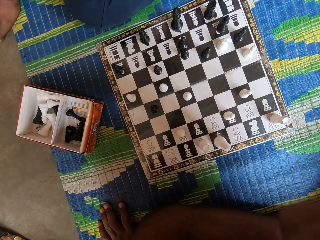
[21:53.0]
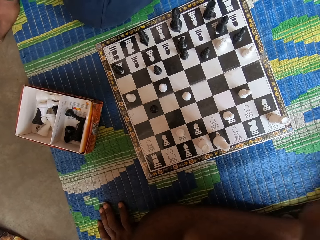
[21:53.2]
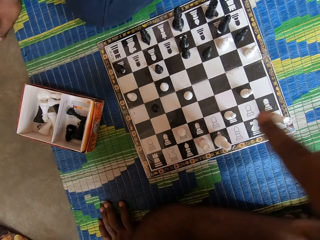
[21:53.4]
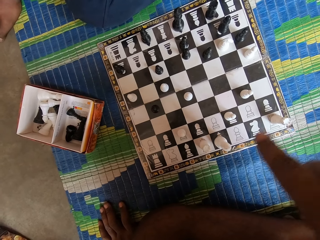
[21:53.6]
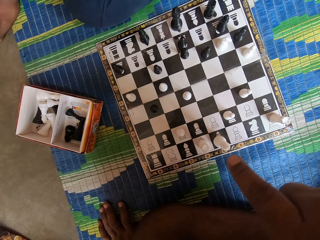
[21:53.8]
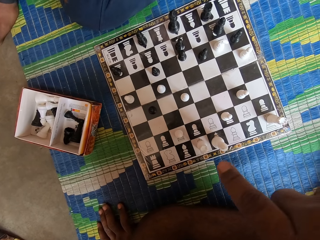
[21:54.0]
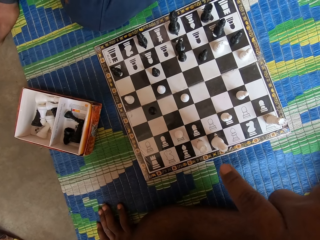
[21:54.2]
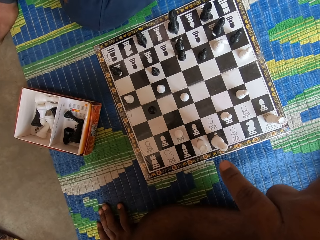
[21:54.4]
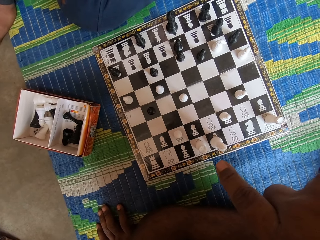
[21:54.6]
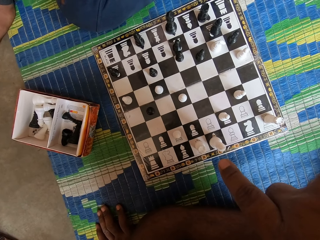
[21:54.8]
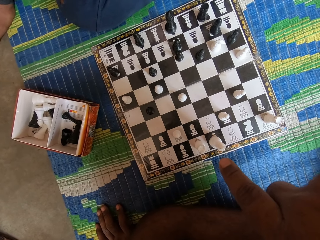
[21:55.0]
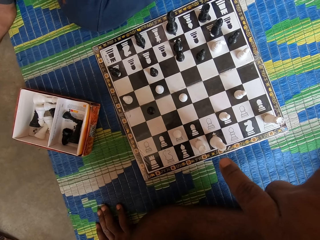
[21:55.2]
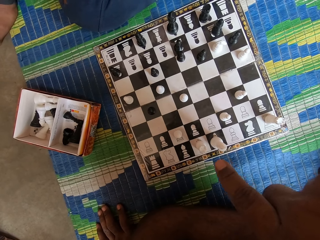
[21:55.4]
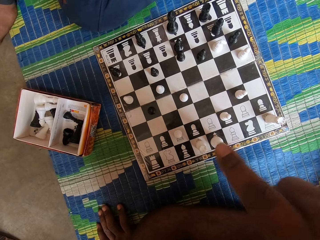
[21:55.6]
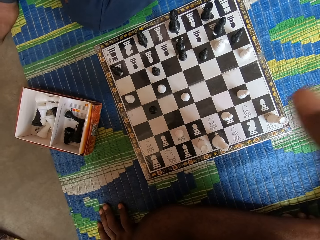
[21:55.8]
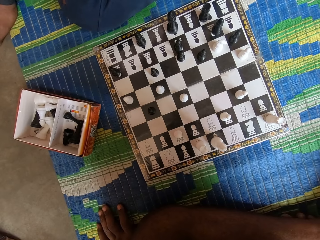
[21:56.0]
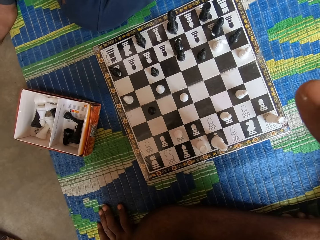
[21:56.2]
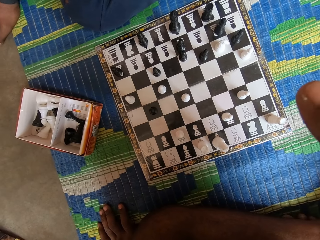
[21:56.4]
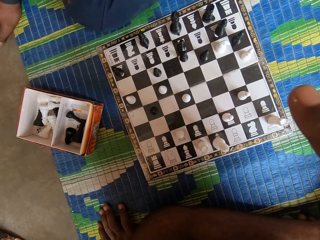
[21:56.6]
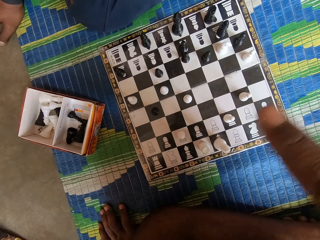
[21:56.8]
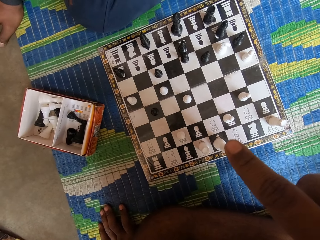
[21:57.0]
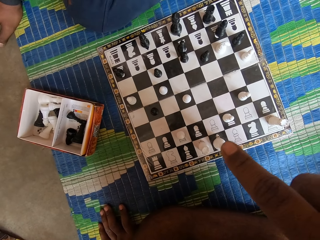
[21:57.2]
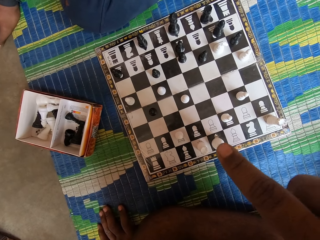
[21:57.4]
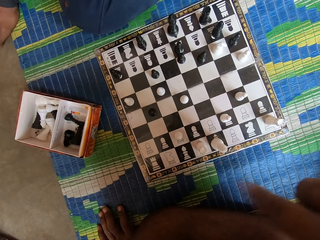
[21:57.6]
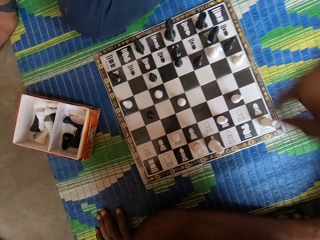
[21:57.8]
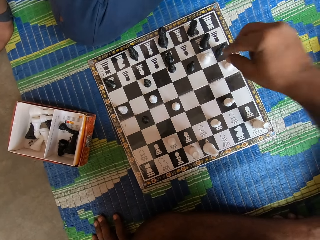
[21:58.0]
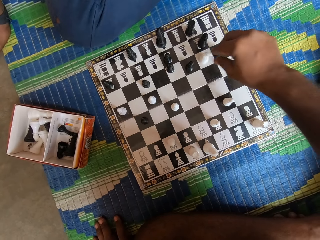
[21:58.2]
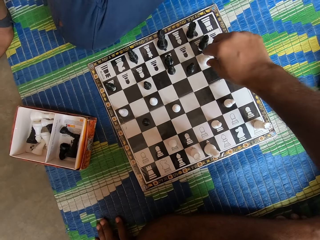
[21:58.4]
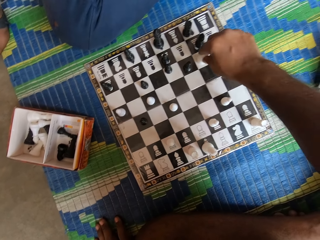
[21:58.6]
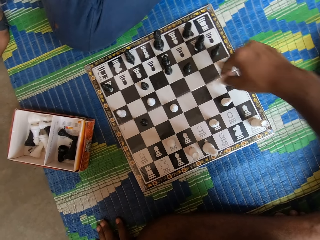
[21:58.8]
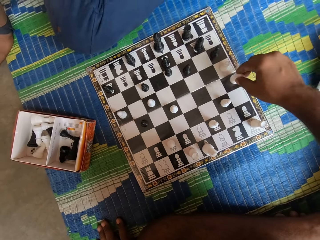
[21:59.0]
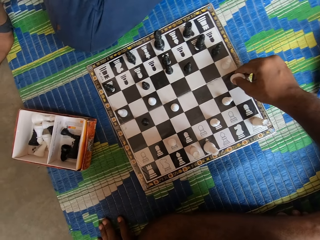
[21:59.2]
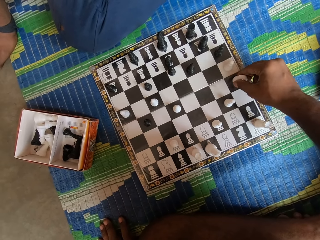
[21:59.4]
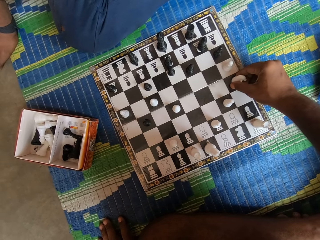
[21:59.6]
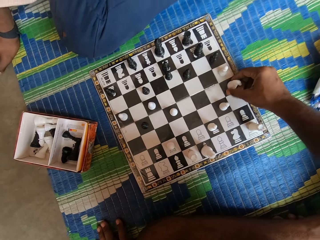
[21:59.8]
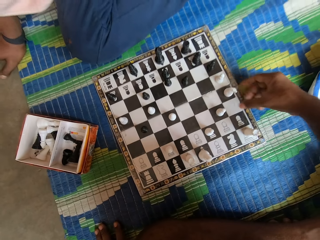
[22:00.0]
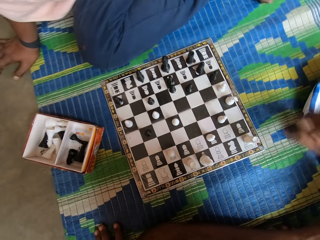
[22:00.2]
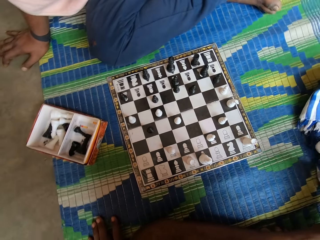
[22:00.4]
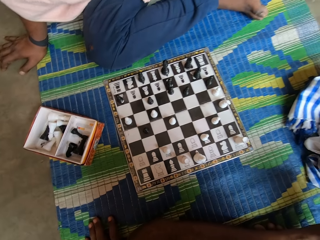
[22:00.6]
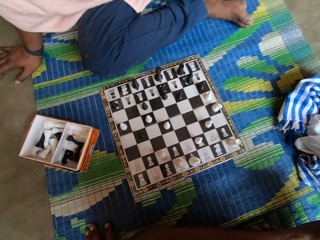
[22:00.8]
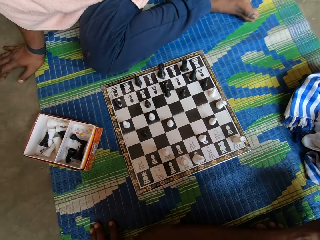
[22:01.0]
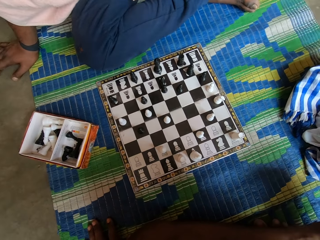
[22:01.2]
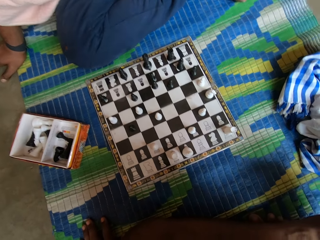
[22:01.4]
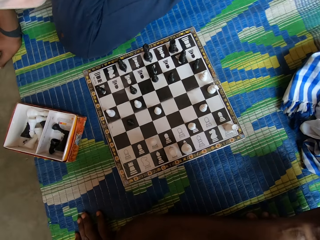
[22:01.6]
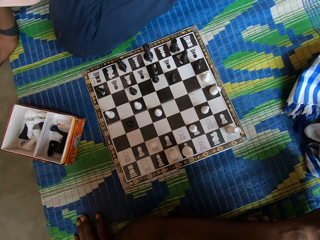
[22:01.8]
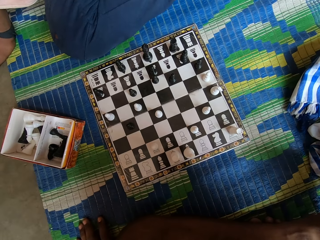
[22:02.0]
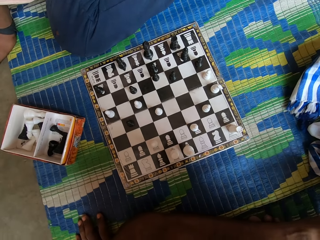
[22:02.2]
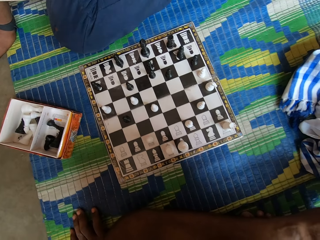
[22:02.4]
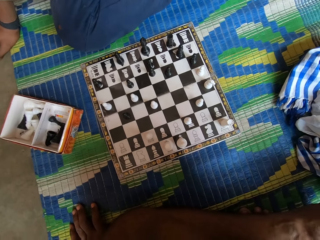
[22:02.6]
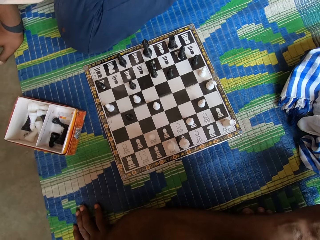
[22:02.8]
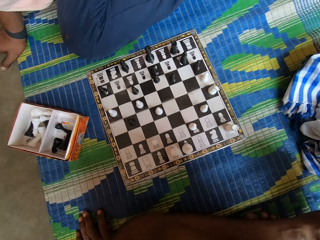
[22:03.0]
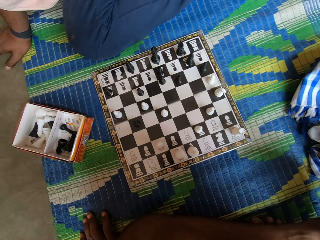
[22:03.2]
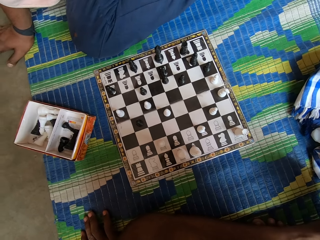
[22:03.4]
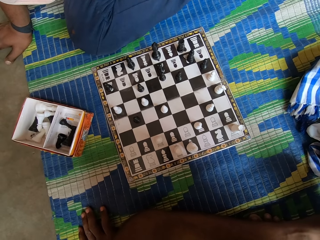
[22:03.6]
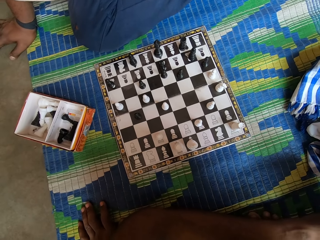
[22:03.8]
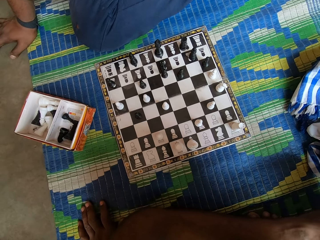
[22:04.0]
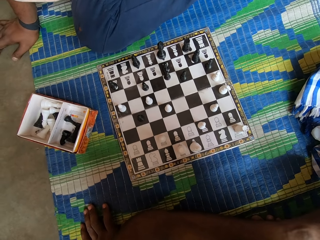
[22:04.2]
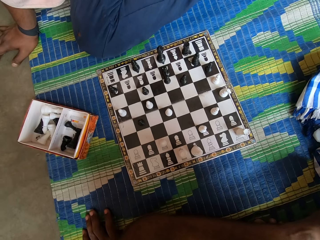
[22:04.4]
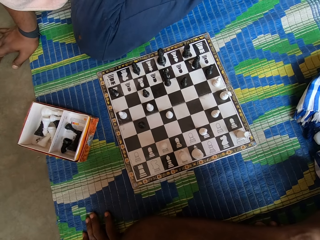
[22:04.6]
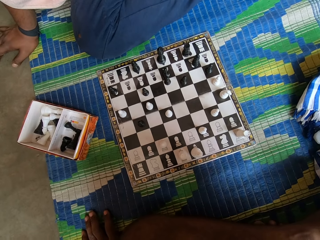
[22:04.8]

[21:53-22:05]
The camera wearer moves the chess board. They move a chess piece.

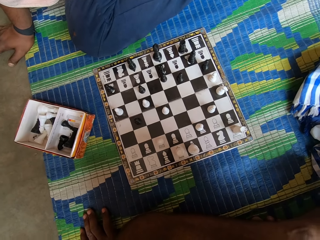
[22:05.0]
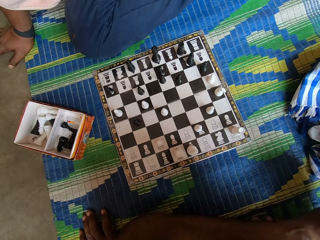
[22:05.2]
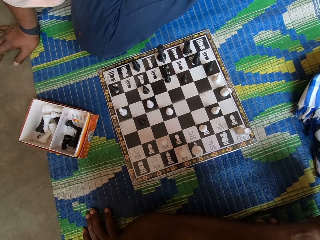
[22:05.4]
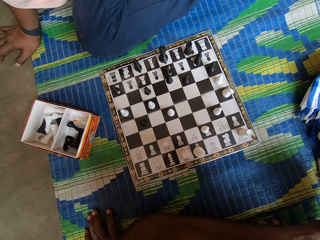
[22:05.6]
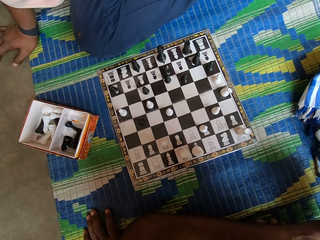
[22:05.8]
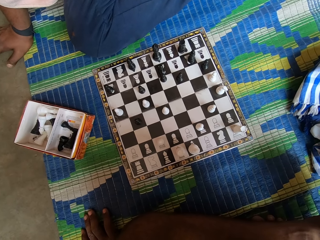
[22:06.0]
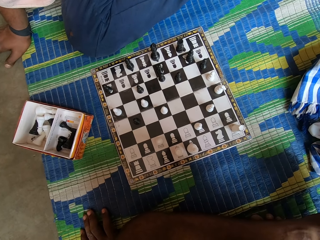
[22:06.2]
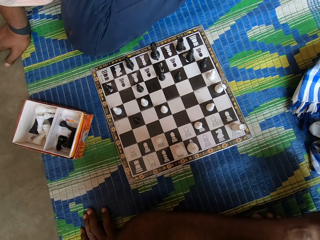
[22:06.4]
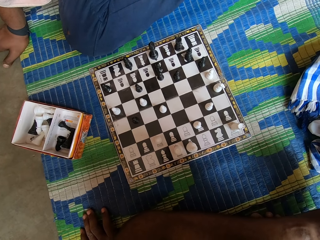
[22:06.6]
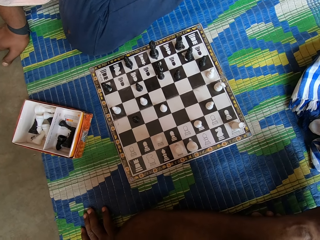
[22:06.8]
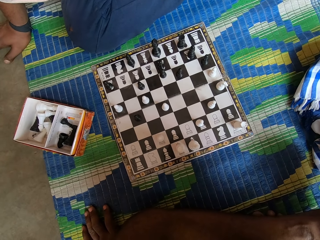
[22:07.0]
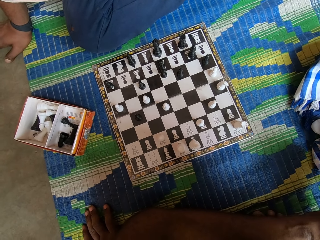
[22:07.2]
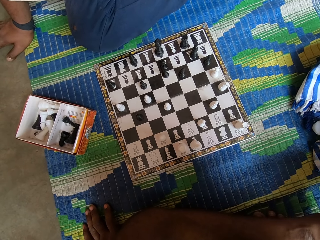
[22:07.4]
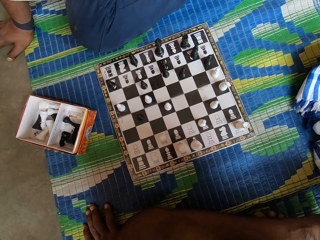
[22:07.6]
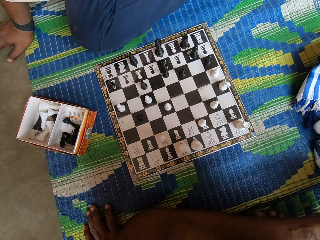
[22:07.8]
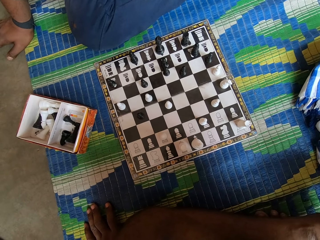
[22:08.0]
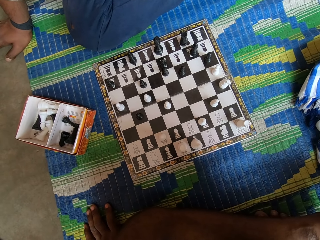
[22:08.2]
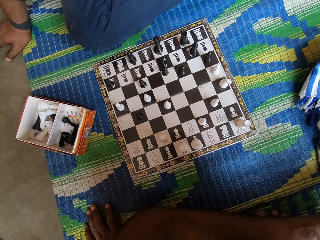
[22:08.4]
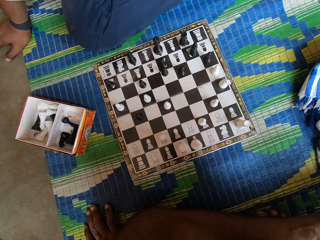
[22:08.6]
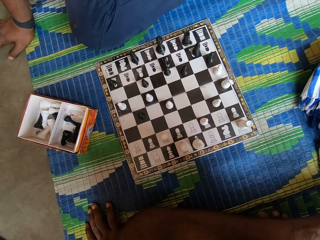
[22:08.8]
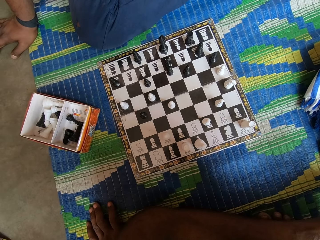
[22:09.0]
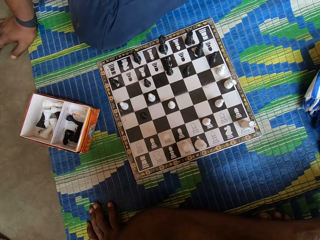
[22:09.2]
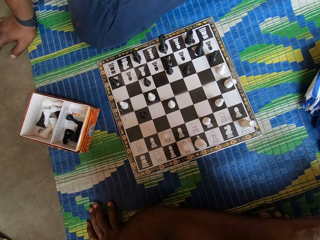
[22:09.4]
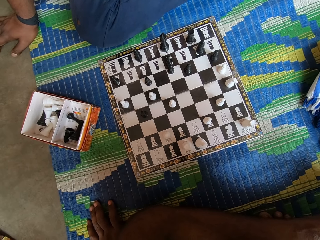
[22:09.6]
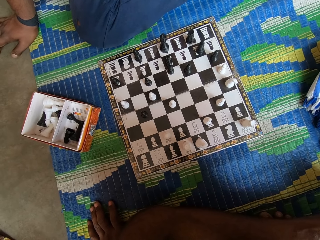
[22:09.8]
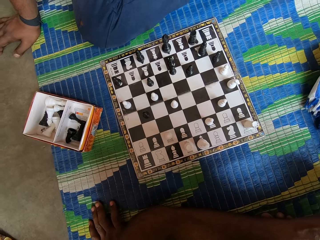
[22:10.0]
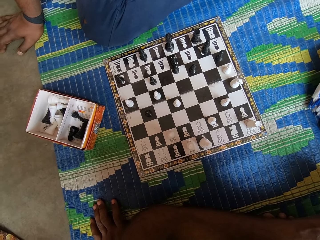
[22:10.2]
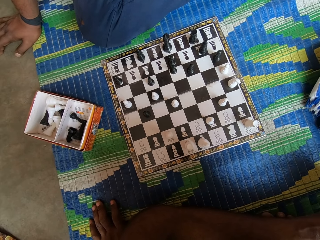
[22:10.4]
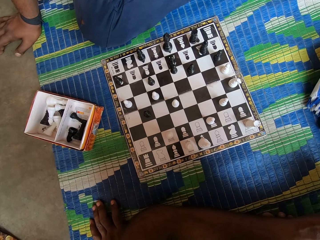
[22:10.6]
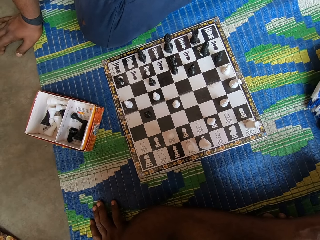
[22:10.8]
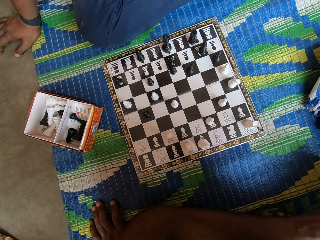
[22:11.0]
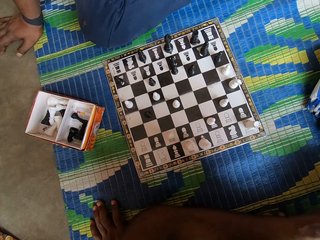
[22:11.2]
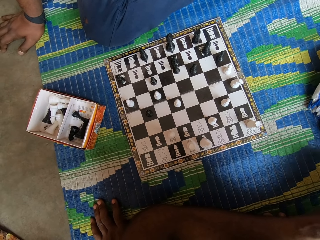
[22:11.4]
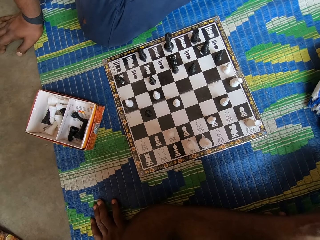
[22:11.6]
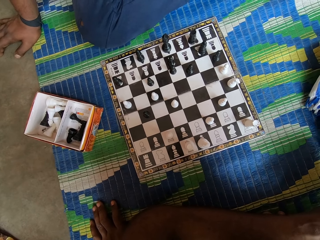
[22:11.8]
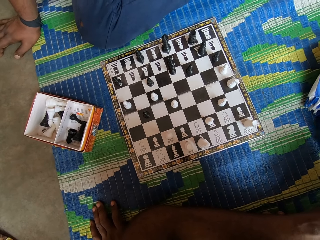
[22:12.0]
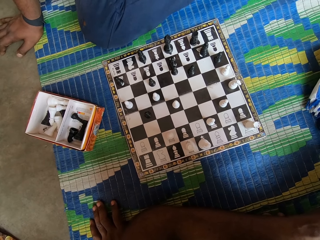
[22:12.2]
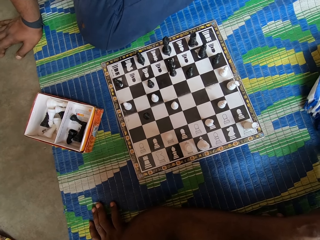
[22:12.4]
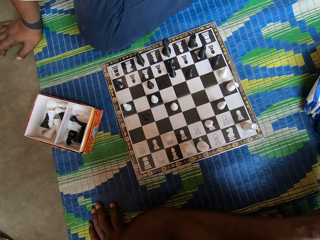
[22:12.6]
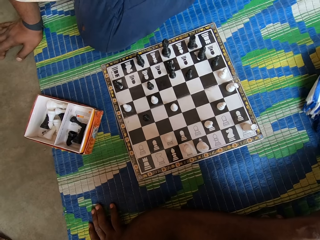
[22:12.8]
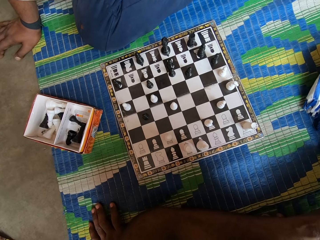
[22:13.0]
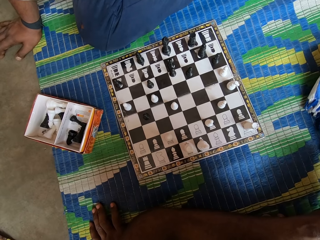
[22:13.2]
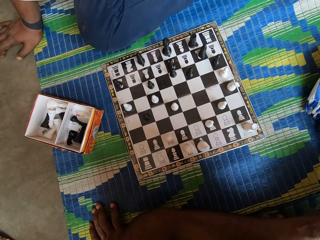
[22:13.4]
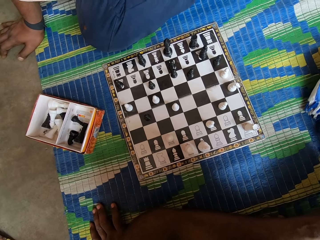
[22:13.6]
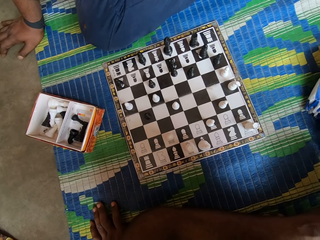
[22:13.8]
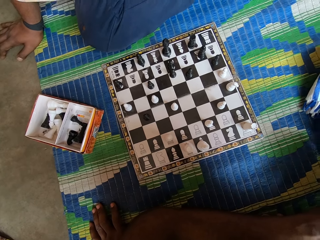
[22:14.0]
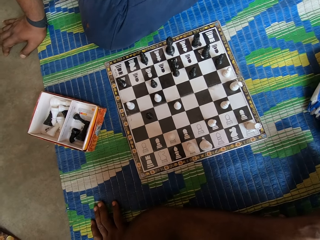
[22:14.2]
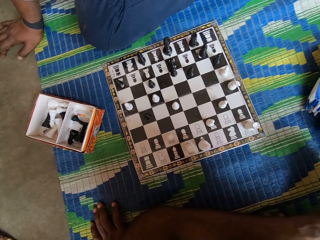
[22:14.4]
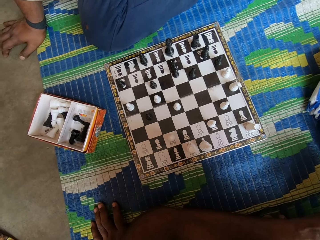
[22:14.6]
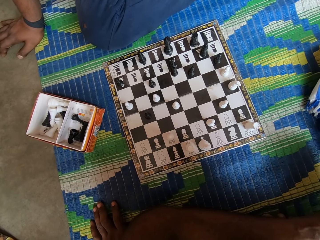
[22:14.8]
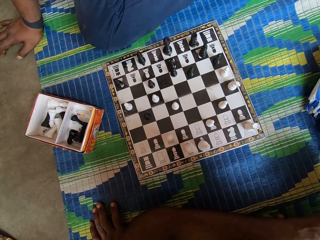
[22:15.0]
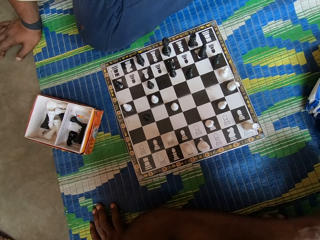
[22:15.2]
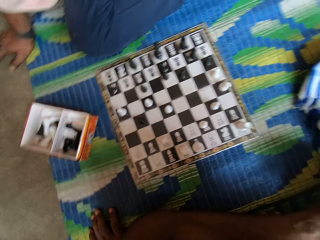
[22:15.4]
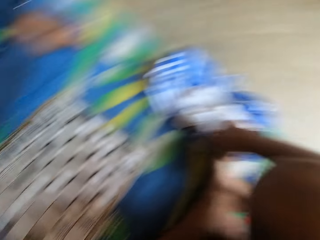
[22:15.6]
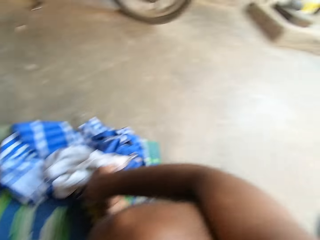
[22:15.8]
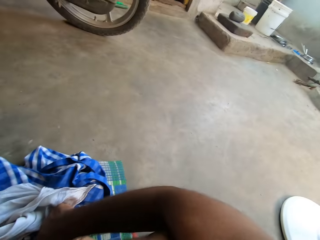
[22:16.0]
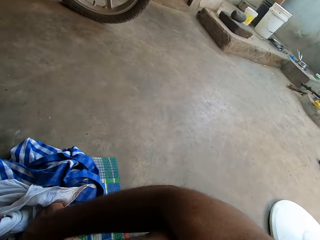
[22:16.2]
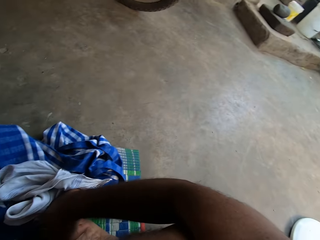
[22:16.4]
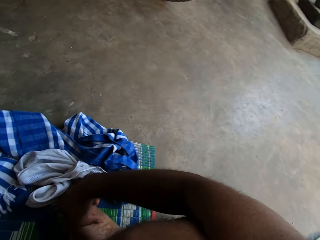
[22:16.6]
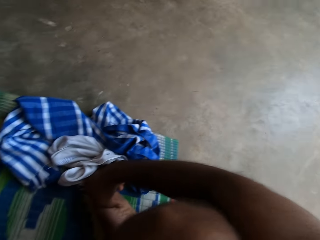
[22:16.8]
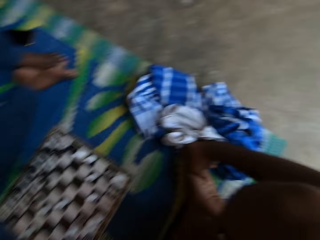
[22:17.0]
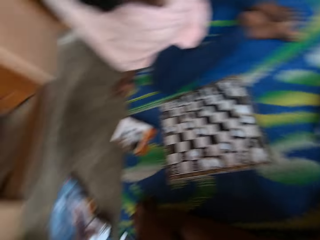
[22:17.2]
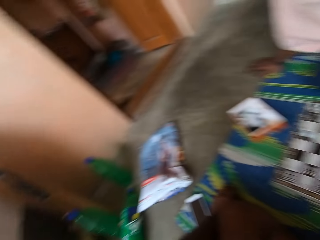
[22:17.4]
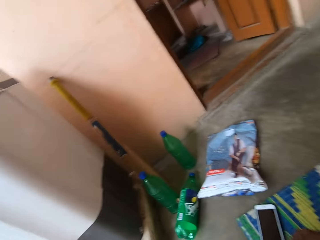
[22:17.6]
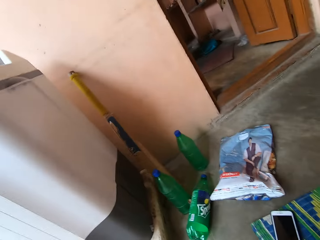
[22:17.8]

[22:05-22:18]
The camera wearer looks around. He moves his head.
